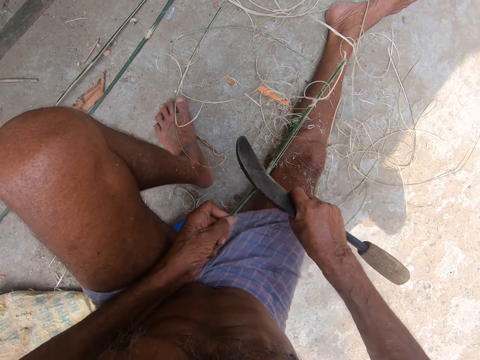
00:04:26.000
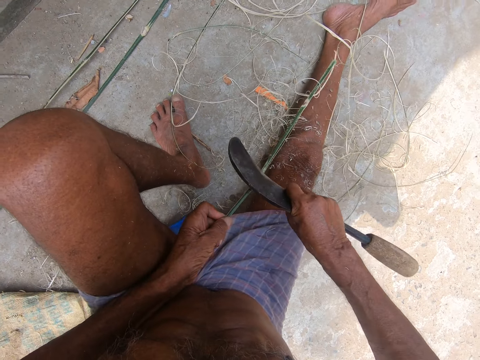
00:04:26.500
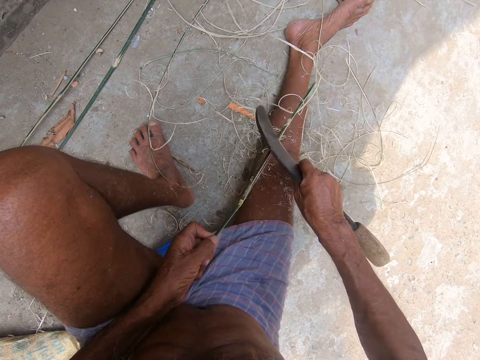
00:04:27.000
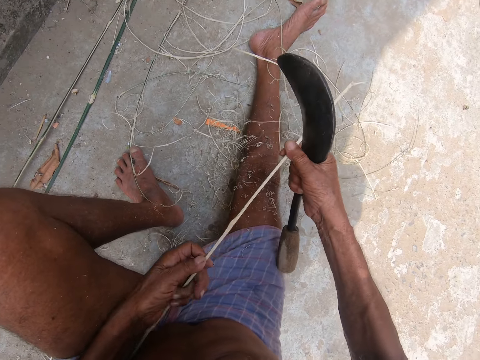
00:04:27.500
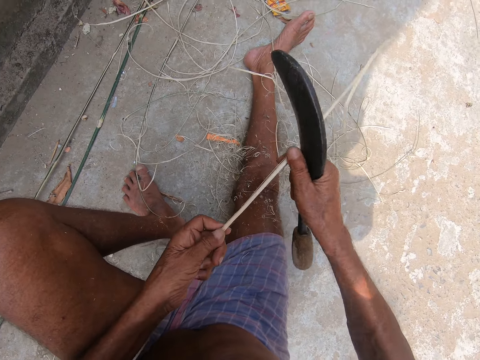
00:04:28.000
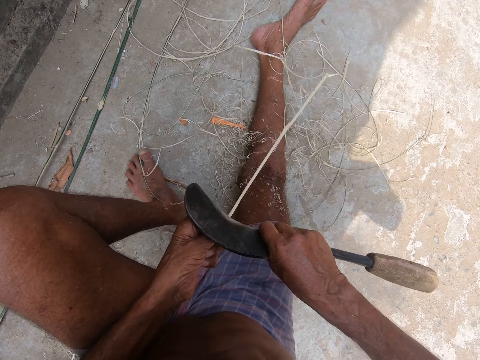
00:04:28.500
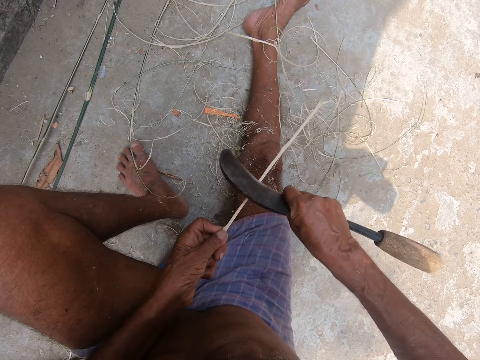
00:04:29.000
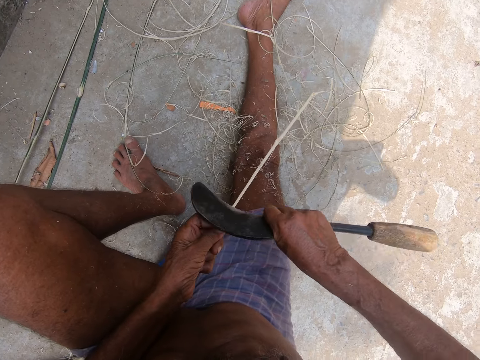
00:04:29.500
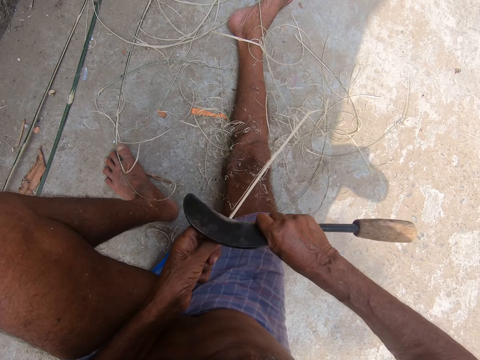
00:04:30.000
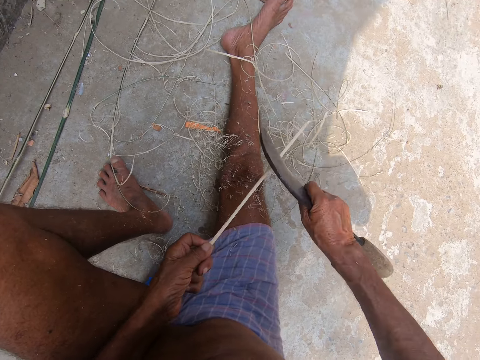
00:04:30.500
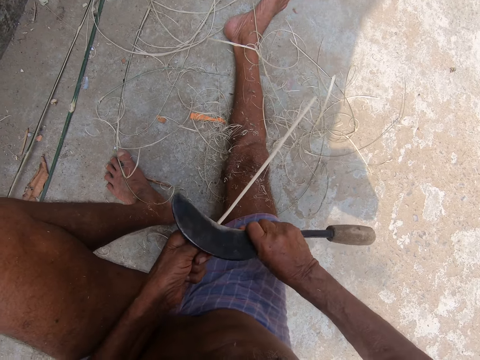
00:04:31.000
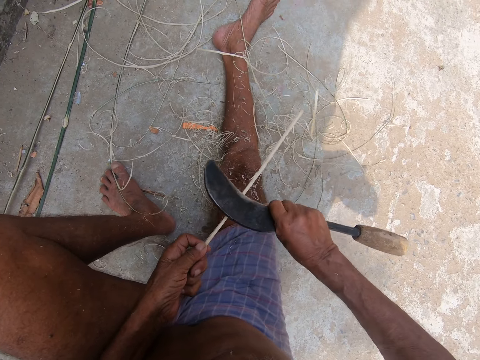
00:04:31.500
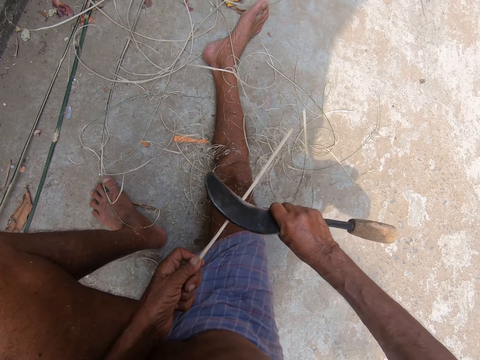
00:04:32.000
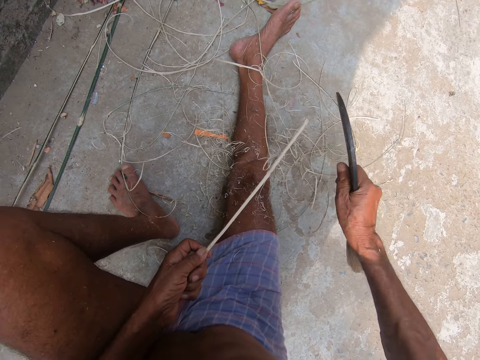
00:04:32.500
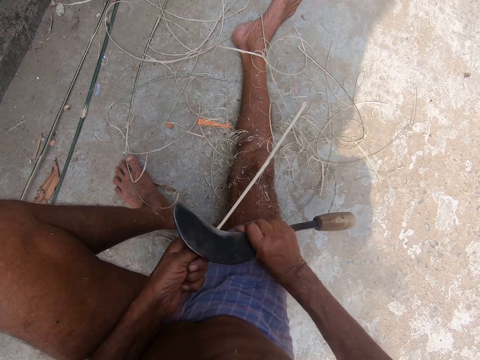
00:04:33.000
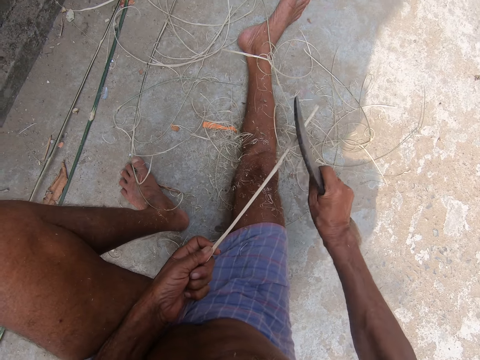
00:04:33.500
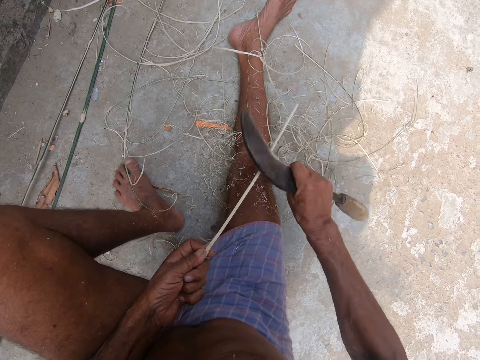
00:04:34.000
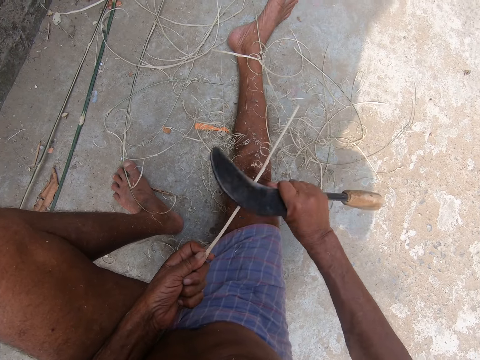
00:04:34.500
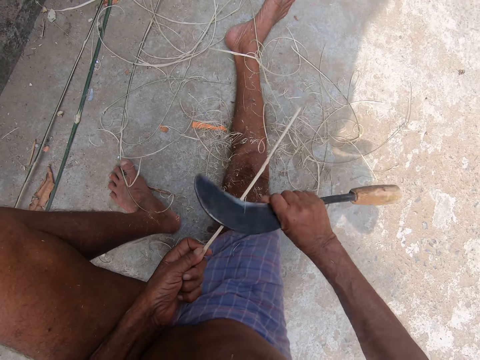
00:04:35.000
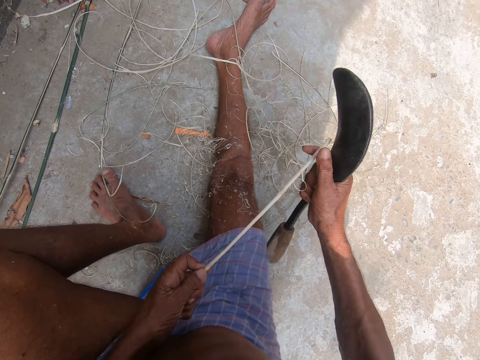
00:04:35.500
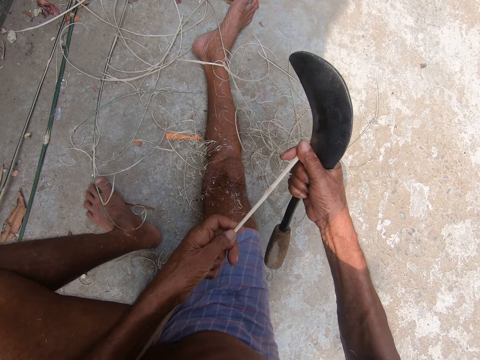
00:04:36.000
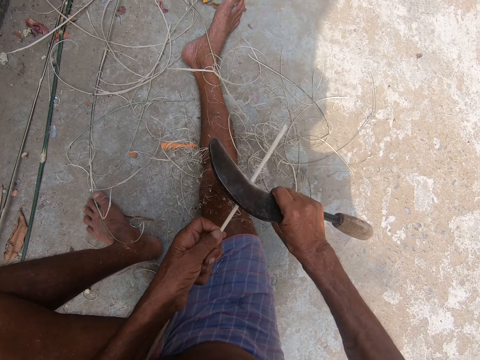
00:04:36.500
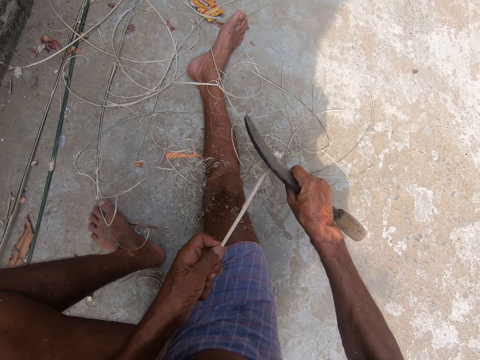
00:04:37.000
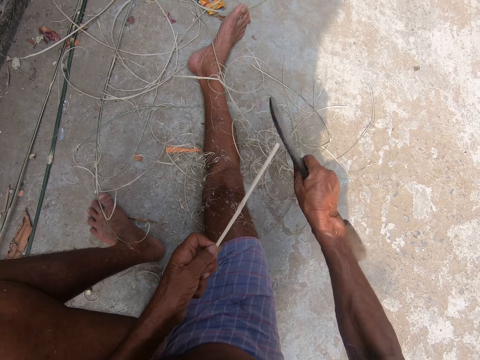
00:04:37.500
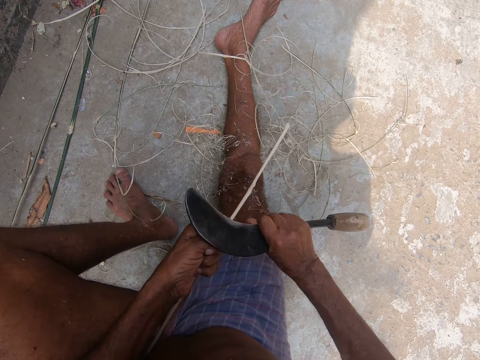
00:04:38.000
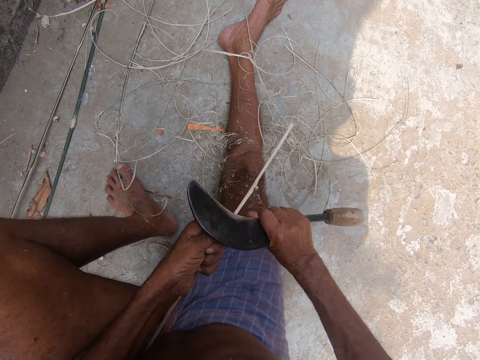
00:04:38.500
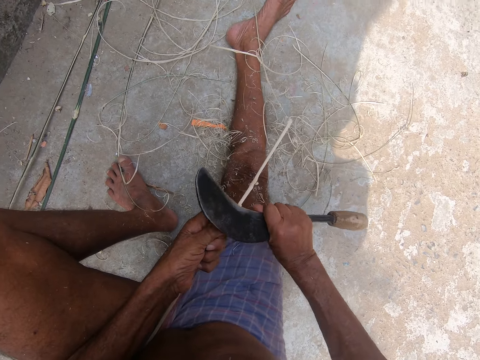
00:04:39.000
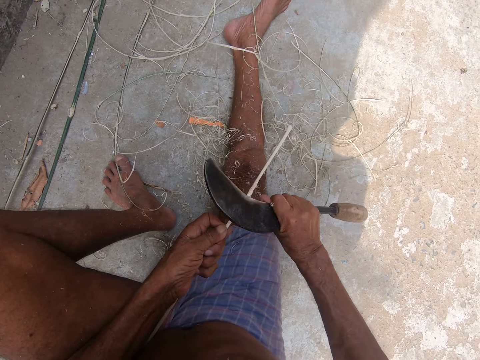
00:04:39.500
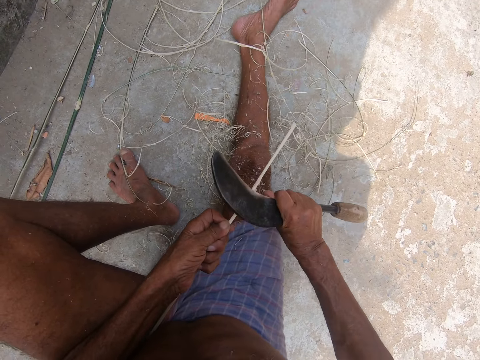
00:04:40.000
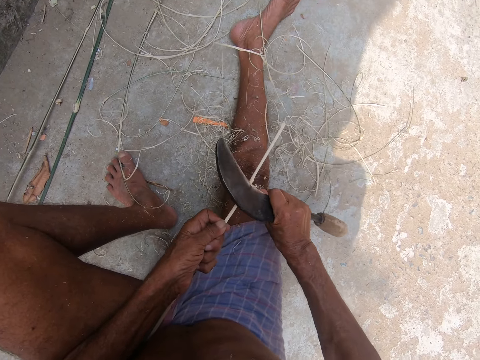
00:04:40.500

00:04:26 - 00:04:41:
The camera wearer sharpens the bamboo stick with a sickle. They stare at the bamboo stick in hand. They sharpen the bamboo stick with the sickle. They remove the sickle from the bamboo stick with the right hand. They sharpen the bamboo stick with the sickle. They remove the sickle from the bamboo stick with the right hand. They stare at the bamboo stick in hand. They sharpen the bamboo stick with the sickle.

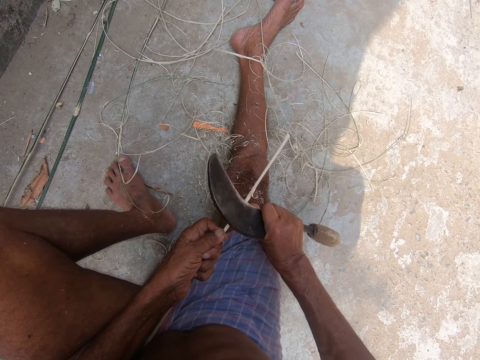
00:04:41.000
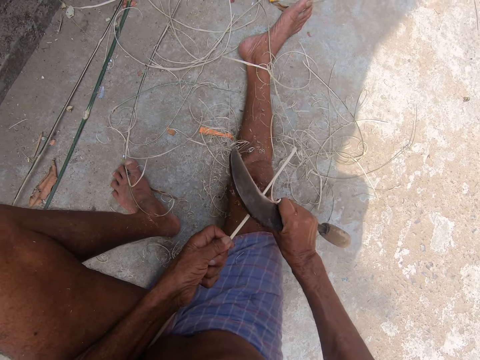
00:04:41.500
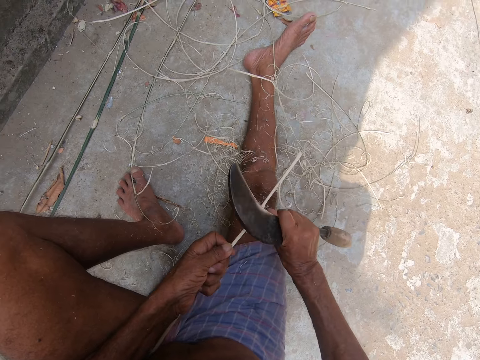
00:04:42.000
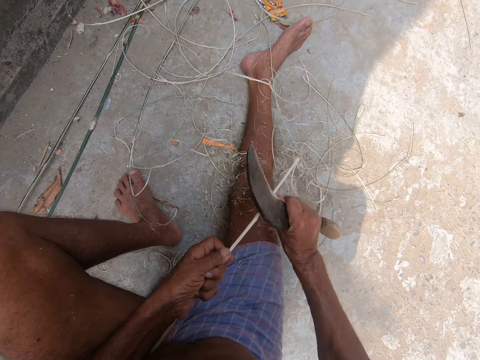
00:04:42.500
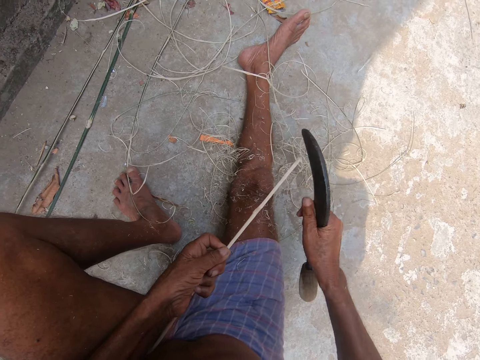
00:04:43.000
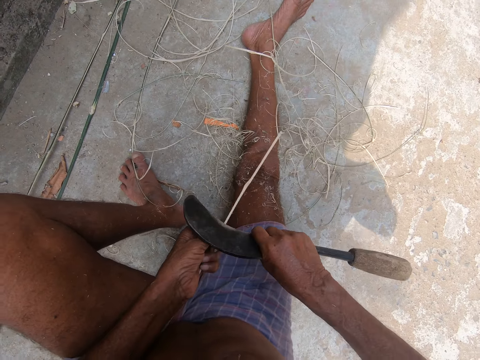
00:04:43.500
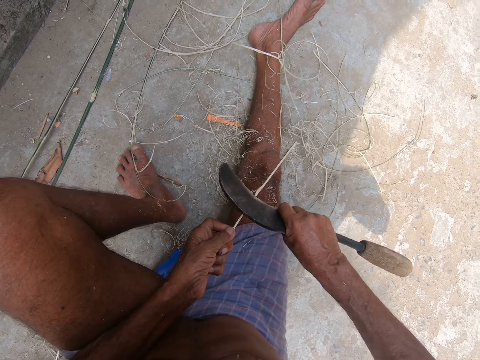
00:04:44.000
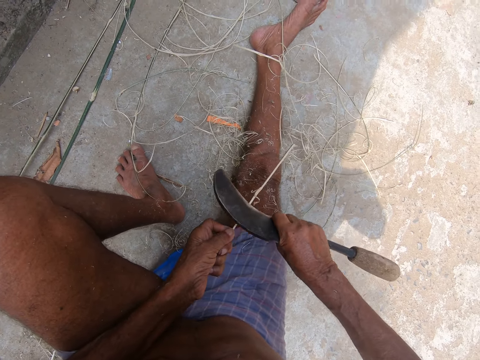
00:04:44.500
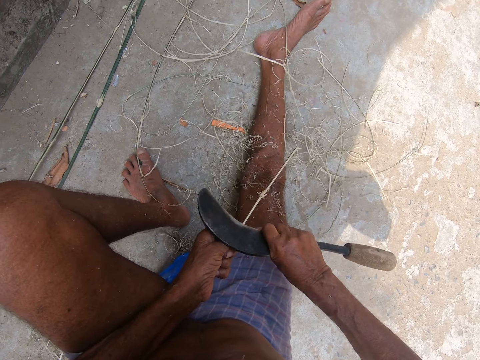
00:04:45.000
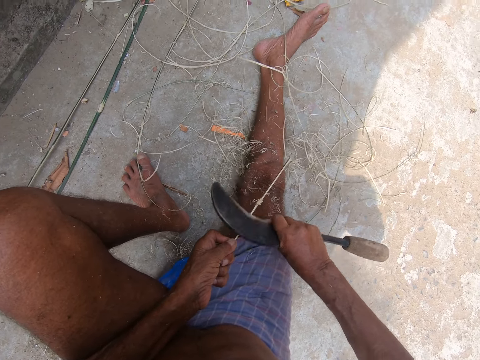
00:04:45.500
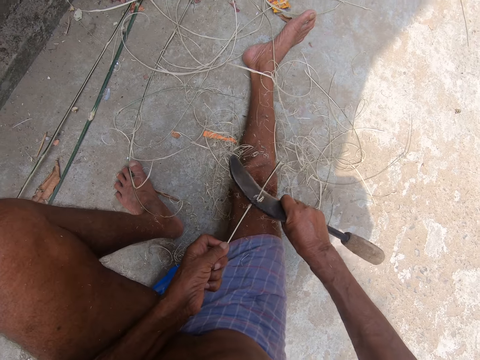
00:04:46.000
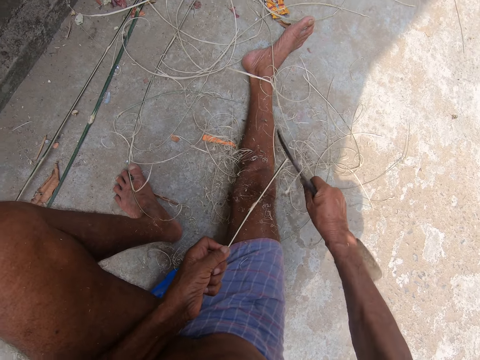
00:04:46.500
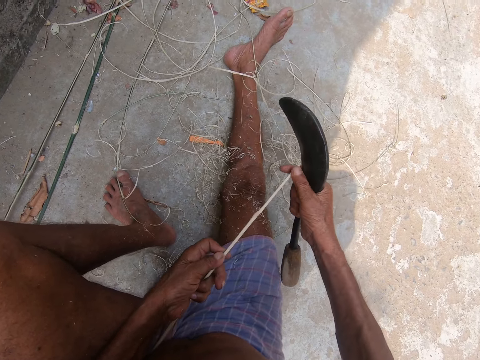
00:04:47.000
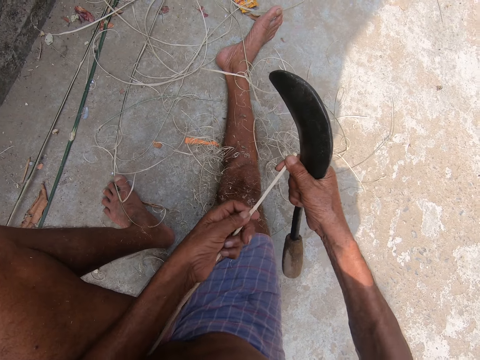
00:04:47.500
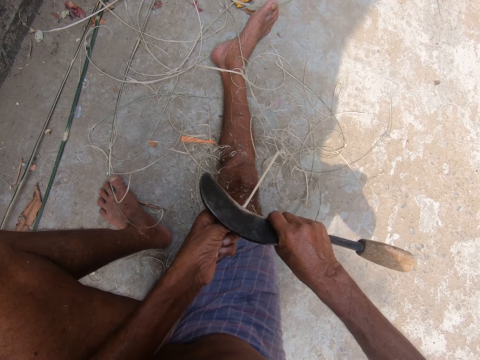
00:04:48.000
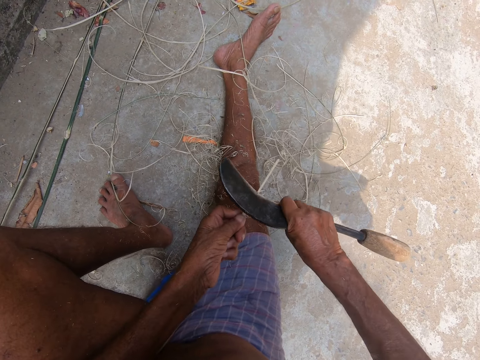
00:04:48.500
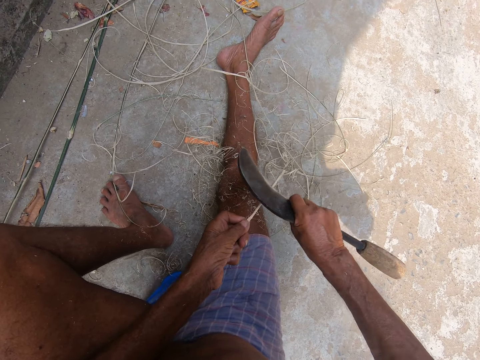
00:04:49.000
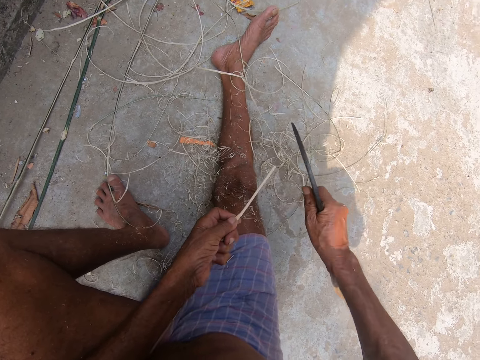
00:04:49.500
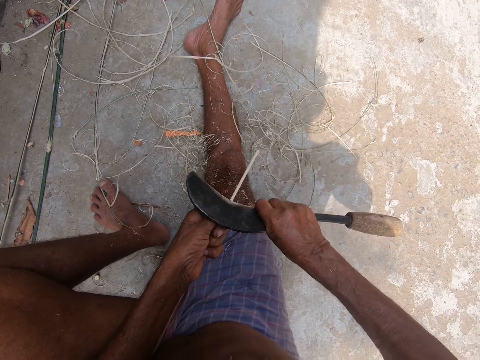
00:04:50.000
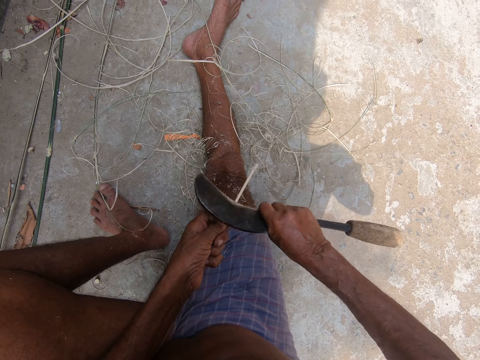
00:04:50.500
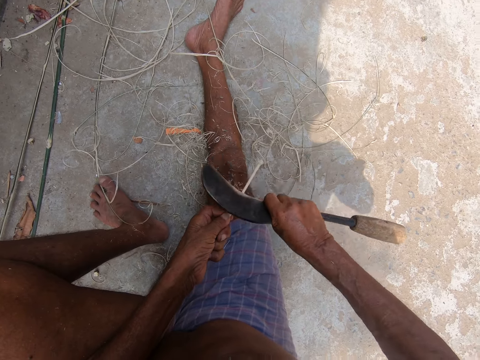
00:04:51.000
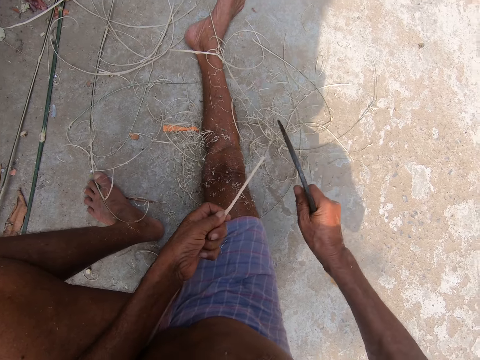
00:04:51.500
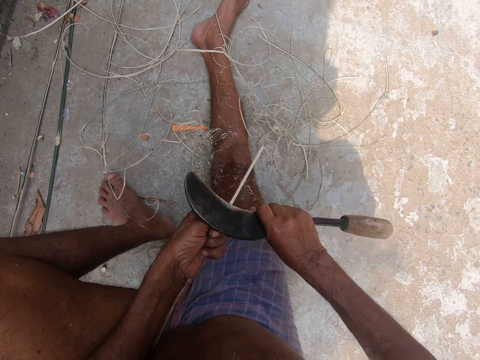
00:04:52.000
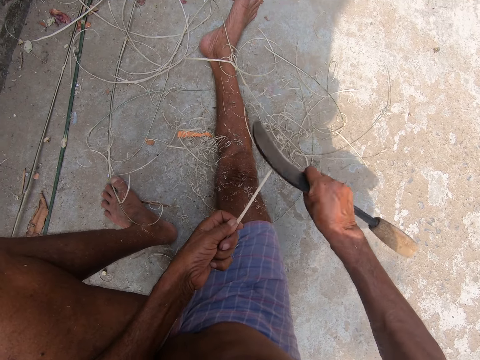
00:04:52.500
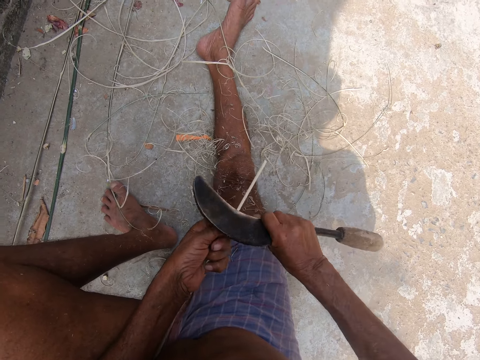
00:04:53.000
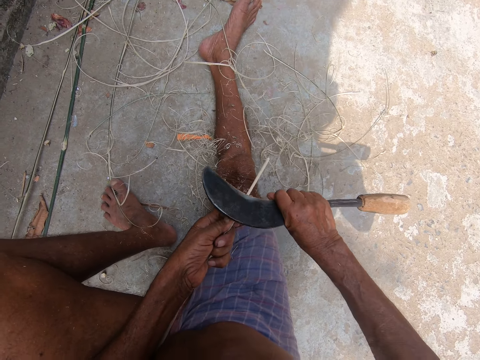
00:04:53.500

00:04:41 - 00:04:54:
The camera wearer removes the sickle from the bamboo stick with the right hand. They sharpen the bamboo stick with the sickle. They adjust a twig. They peel bark from the twigs with the sickle.
